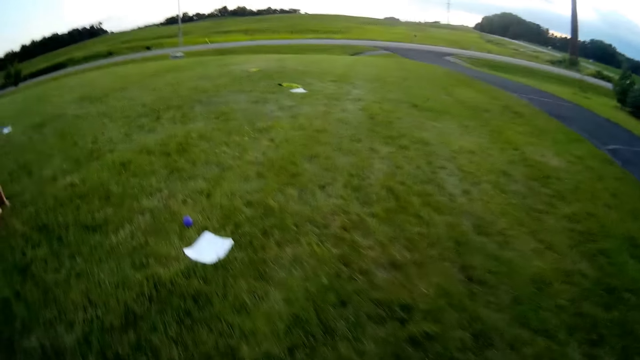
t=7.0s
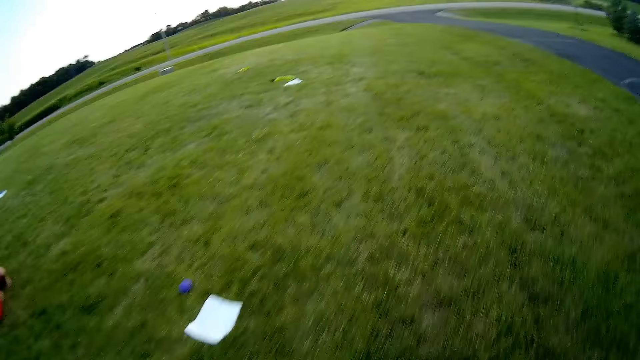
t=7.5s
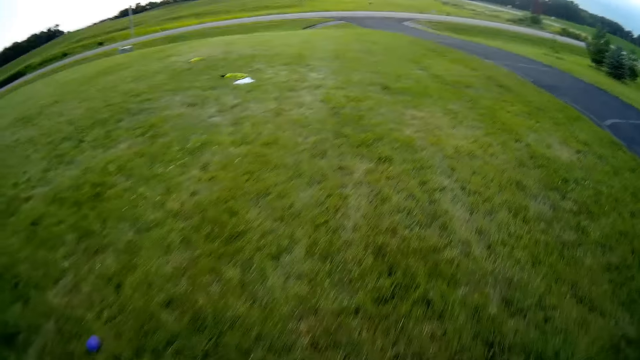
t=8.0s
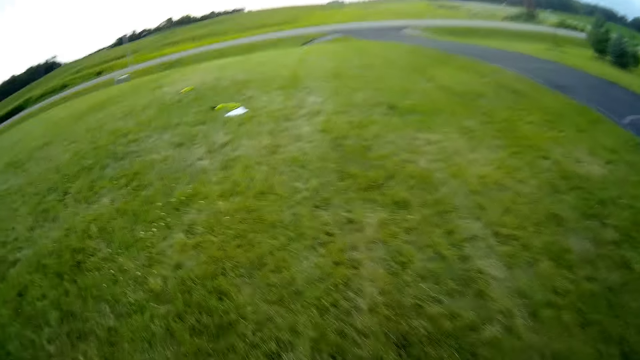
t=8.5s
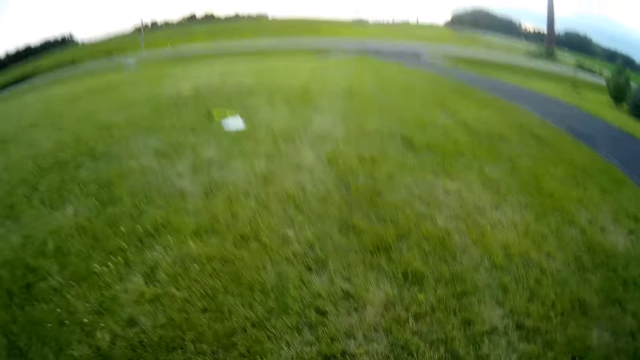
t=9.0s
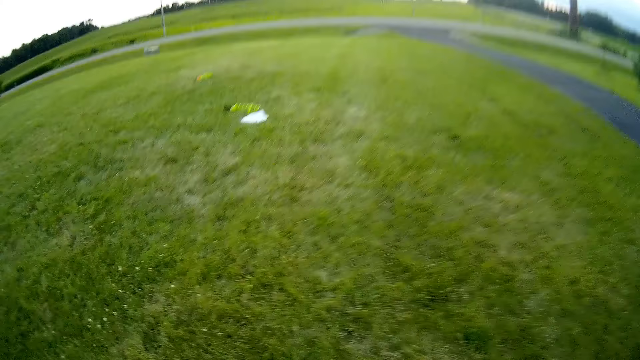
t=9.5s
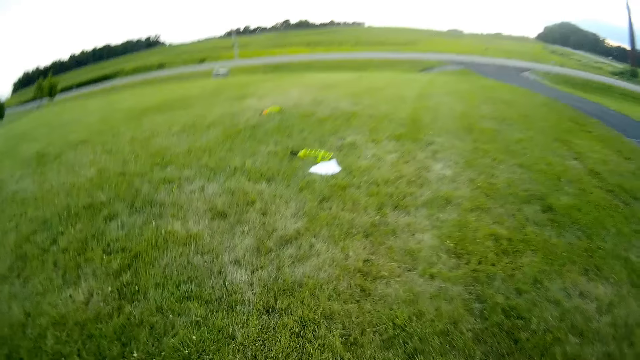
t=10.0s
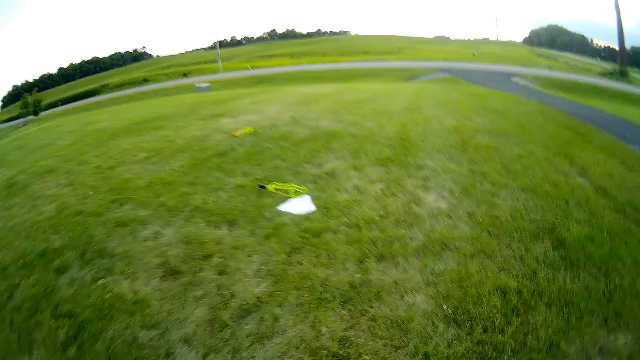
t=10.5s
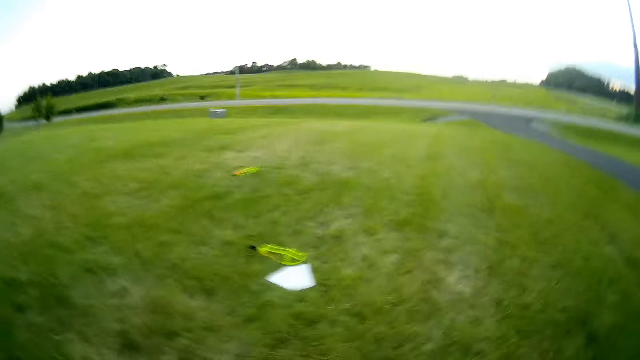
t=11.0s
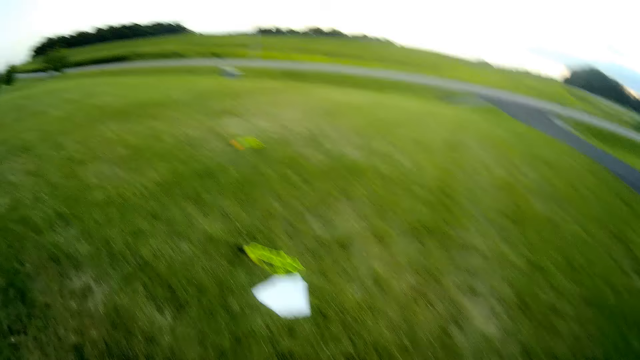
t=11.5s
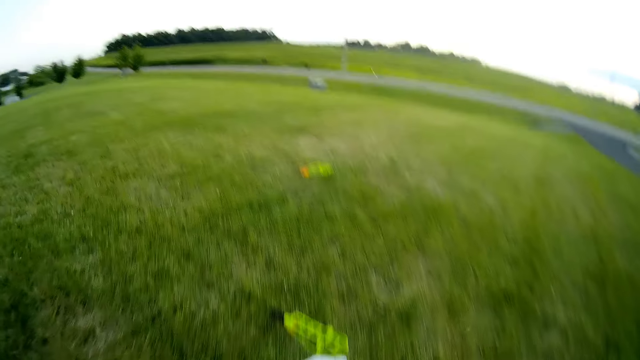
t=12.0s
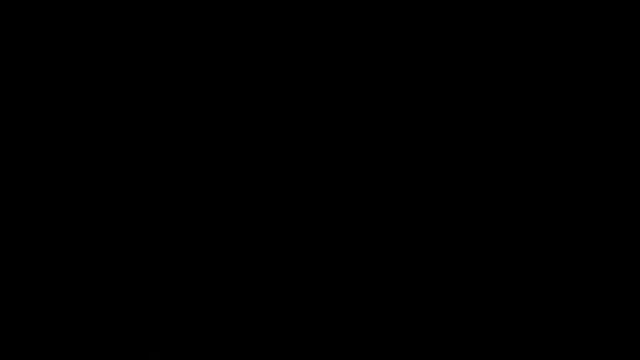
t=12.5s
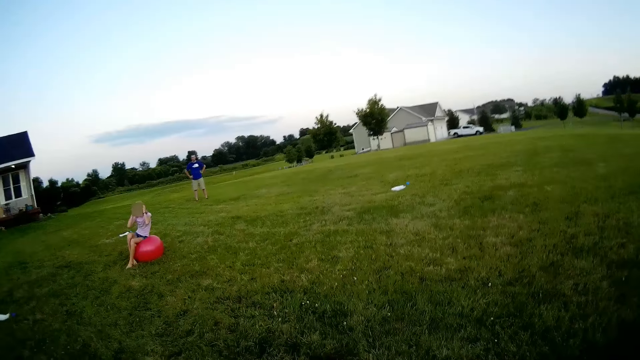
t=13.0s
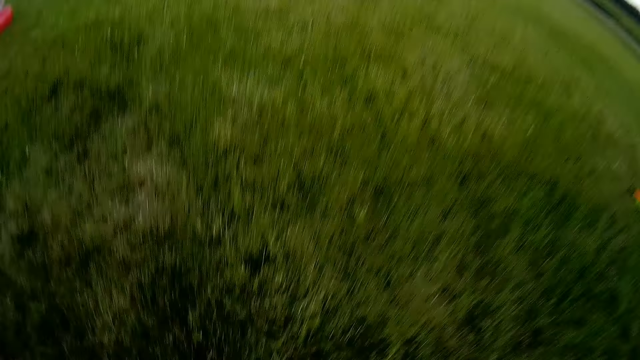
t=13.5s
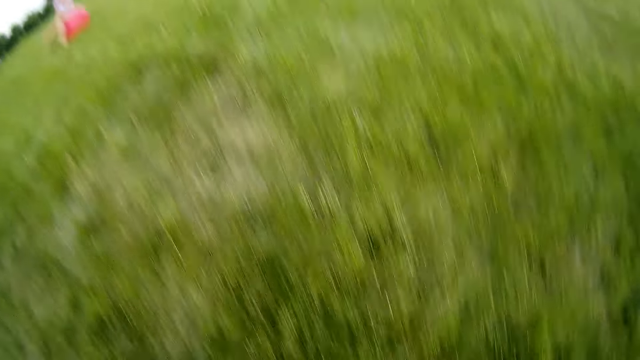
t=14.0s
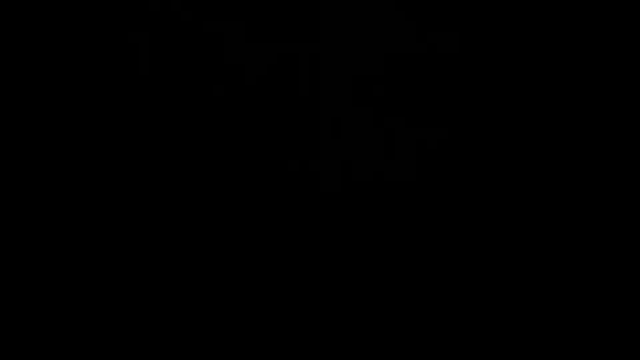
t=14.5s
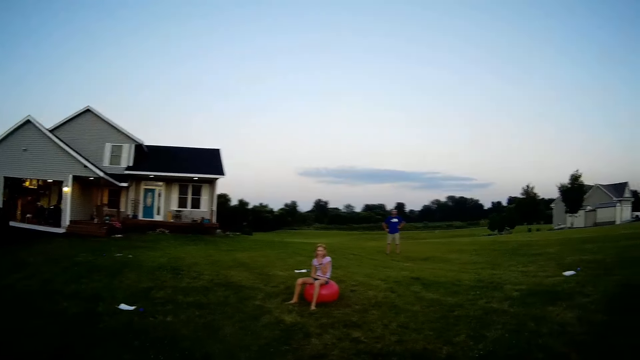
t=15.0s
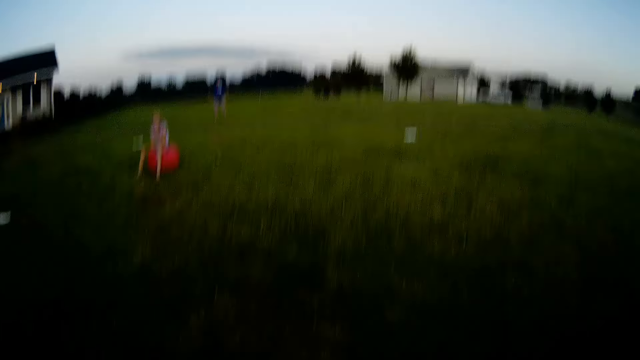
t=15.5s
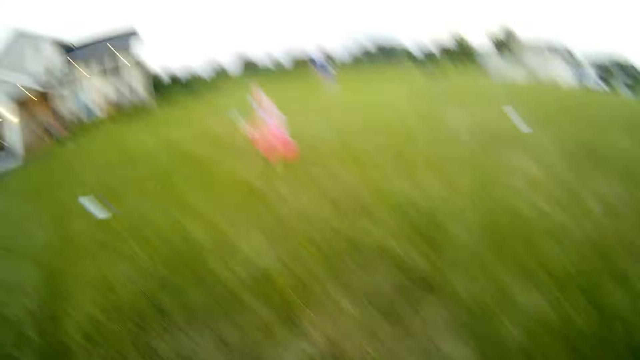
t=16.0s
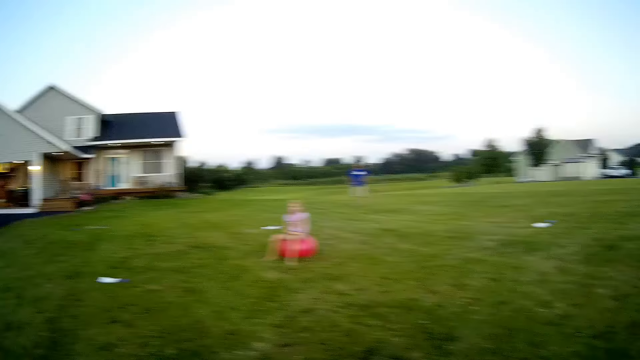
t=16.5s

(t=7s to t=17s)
The camera wearer walks around. They look around.

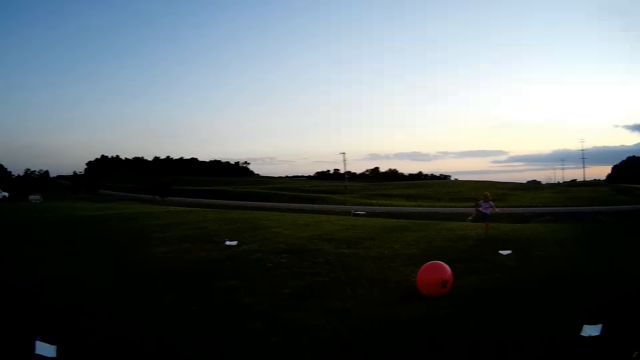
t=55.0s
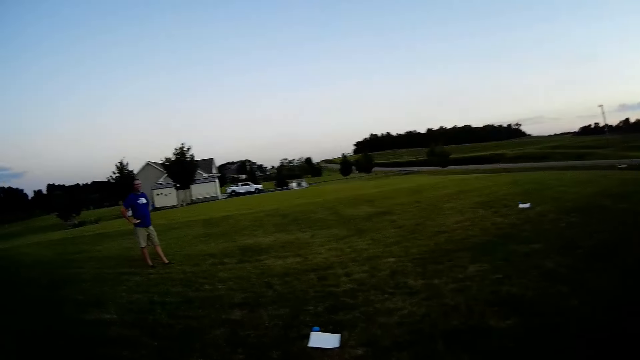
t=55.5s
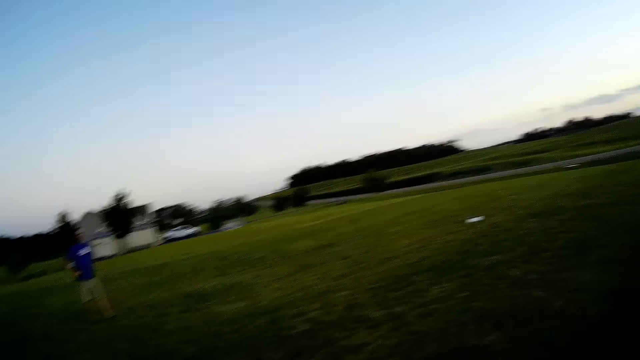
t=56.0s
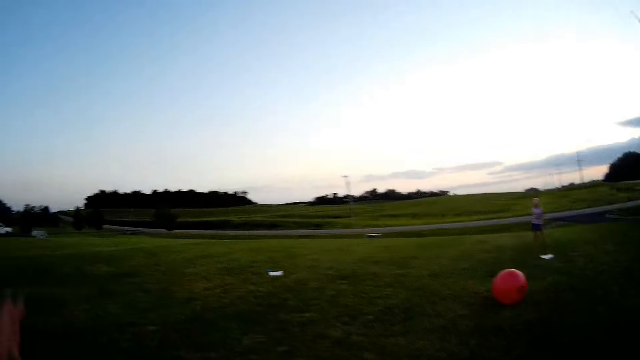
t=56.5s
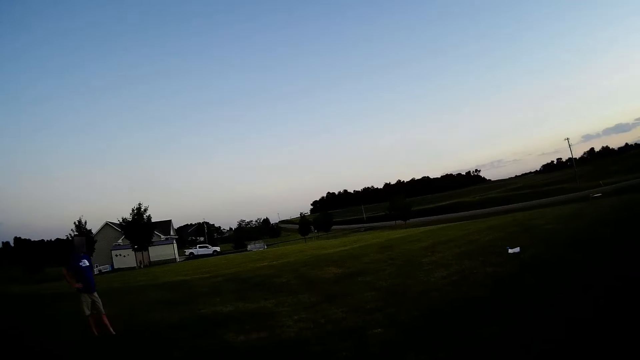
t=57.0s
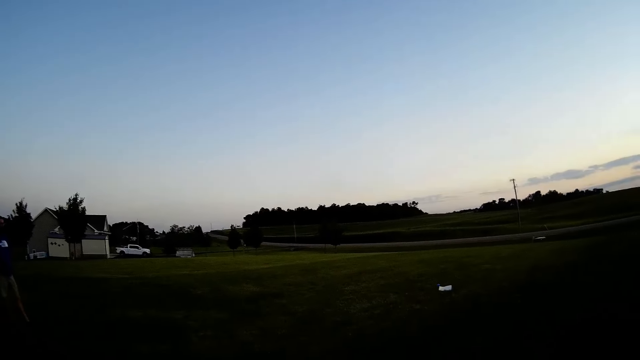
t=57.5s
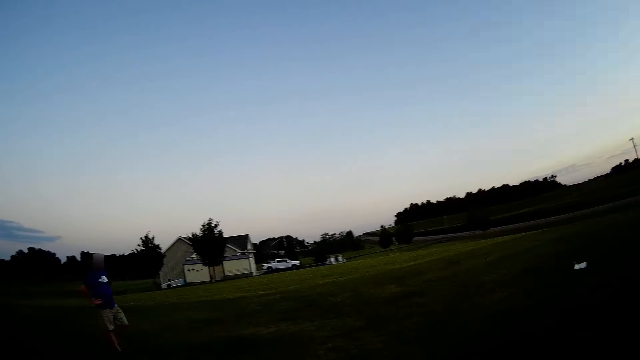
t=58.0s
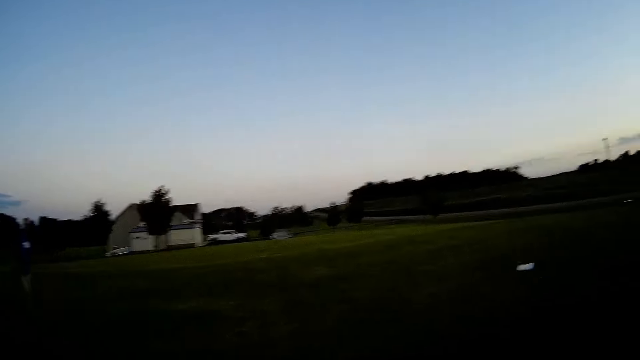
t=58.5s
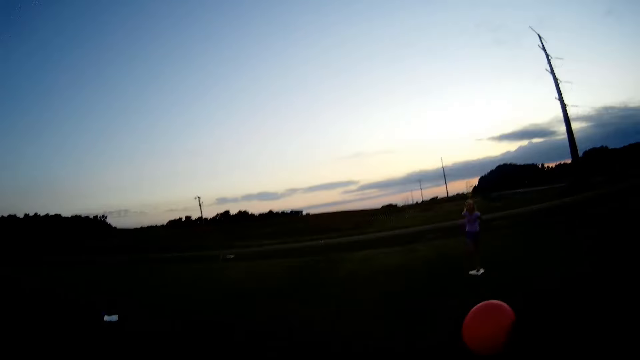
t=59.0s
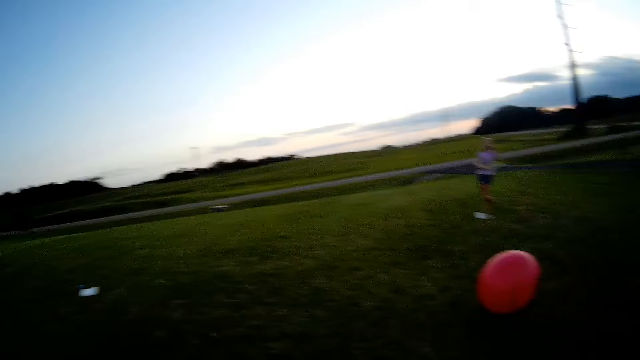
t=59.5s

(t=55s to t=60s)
A girl throws a kick.

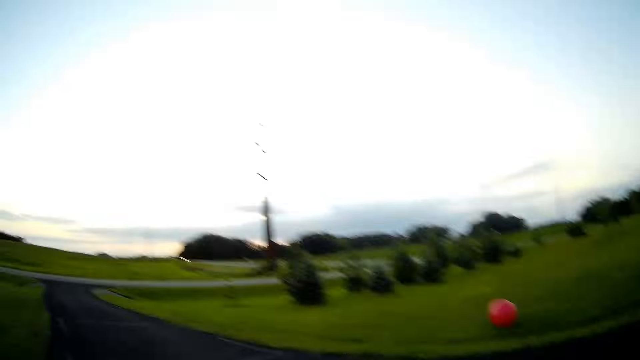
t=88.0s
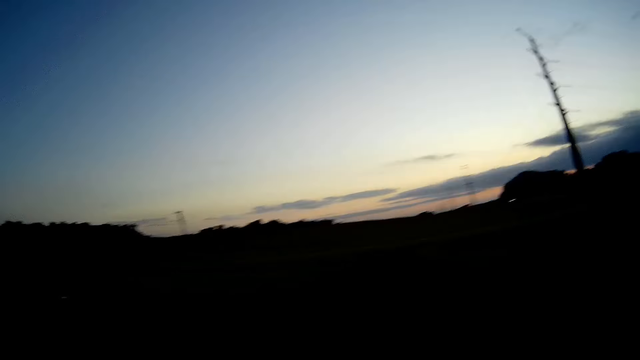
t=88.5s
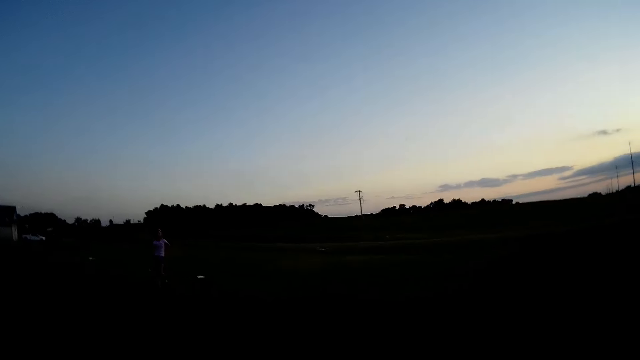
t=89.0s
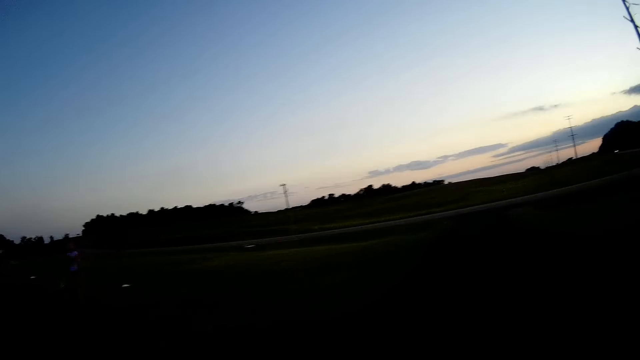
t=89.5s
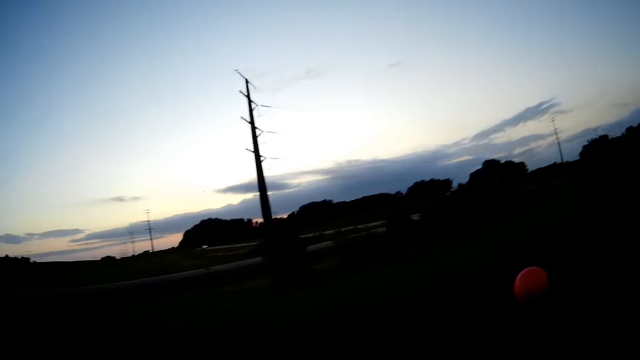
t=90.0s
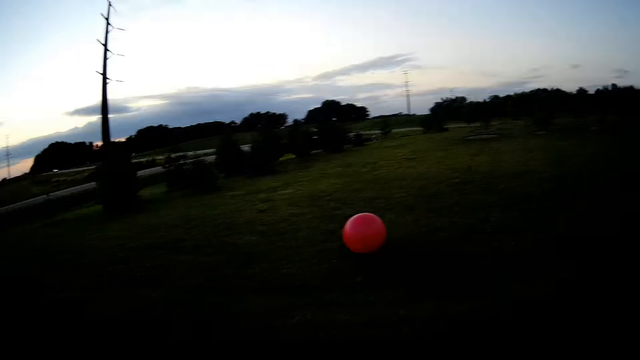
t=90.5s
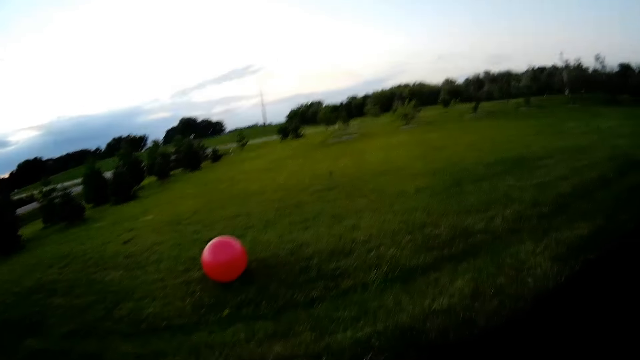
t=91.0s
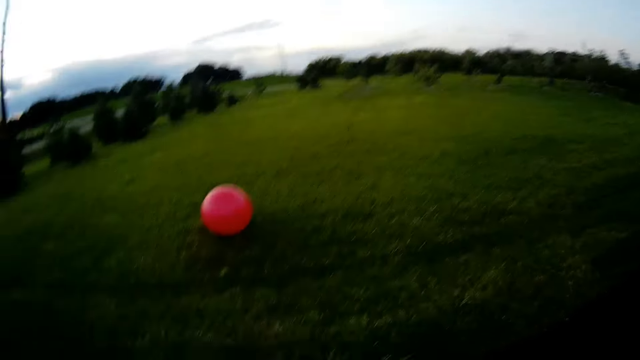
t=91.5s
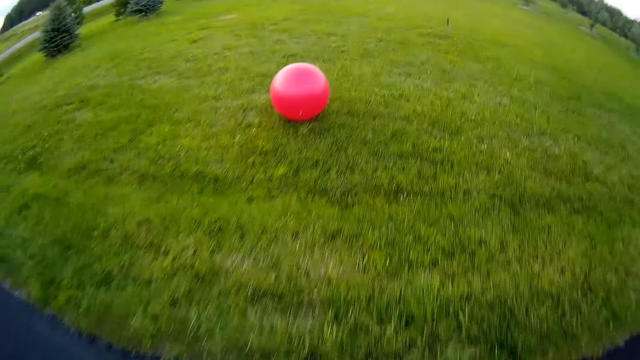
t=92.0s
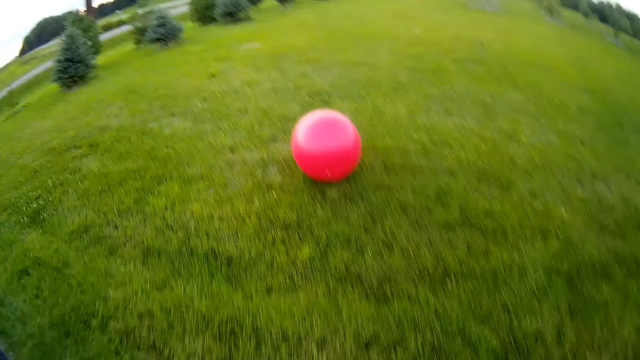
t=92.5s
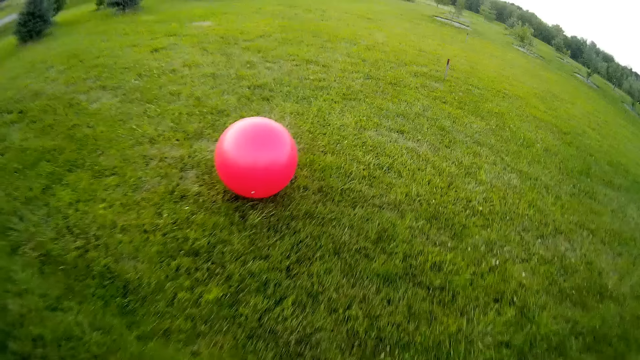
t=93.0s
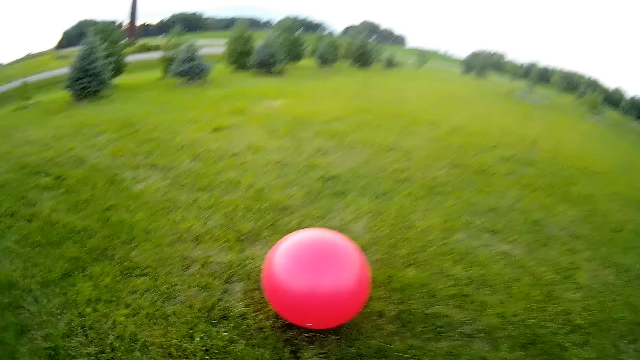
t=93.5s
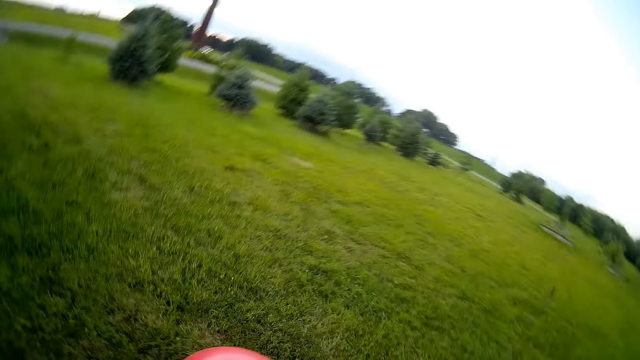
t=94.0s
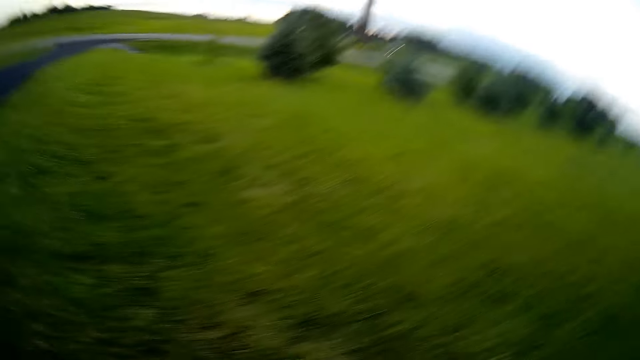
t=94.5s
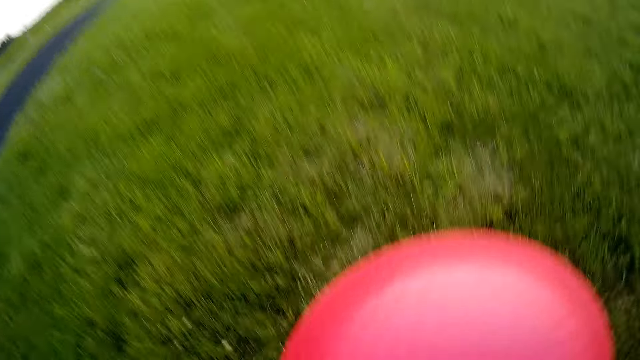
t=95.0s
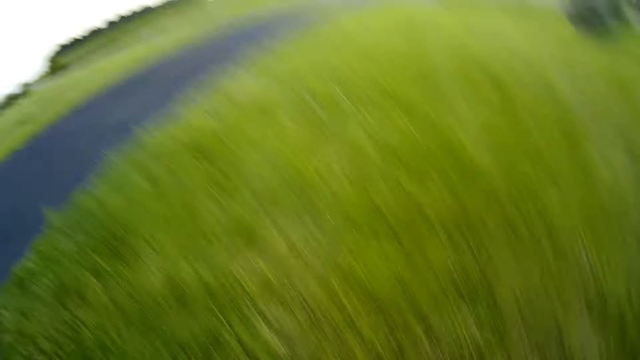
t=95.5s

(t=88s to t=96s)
The camera wearer looks around. They pick the gym balloon.
